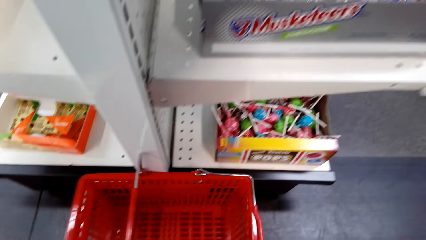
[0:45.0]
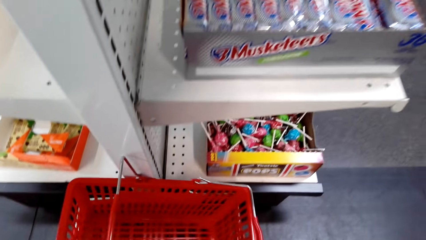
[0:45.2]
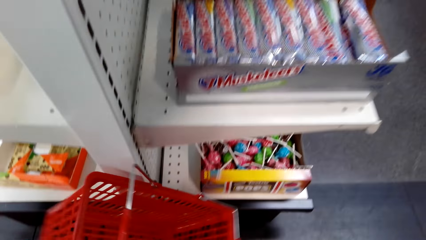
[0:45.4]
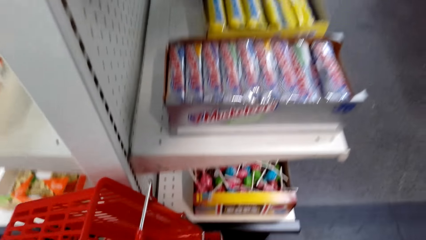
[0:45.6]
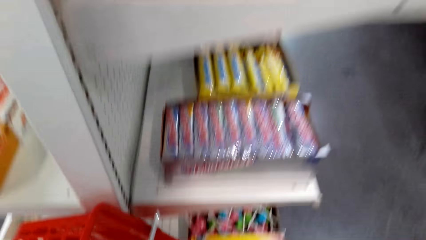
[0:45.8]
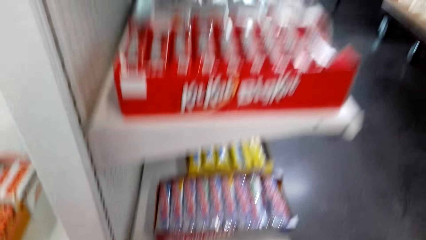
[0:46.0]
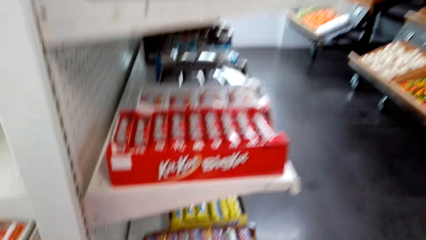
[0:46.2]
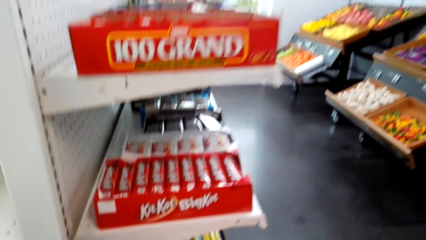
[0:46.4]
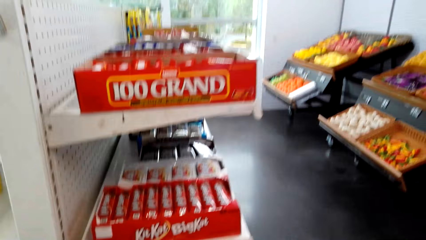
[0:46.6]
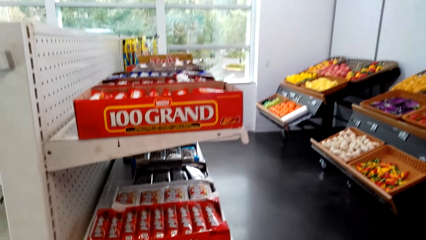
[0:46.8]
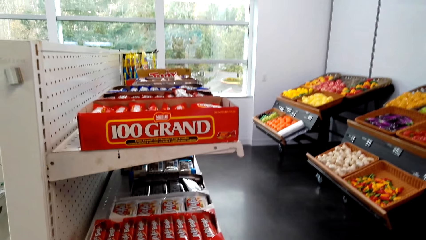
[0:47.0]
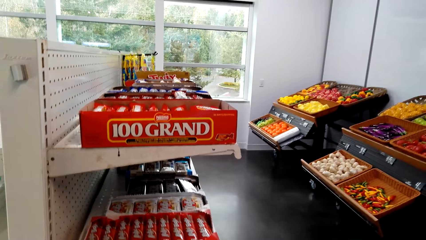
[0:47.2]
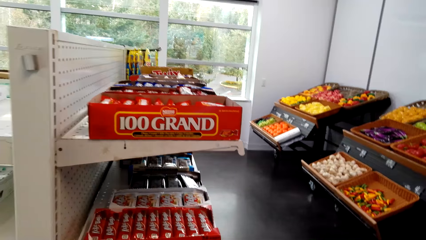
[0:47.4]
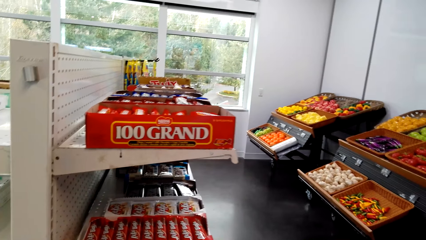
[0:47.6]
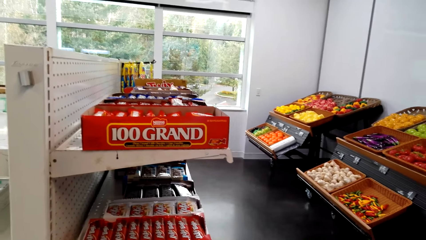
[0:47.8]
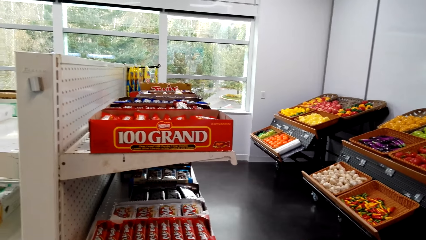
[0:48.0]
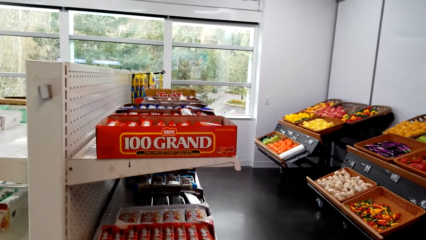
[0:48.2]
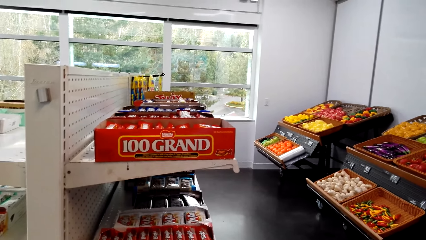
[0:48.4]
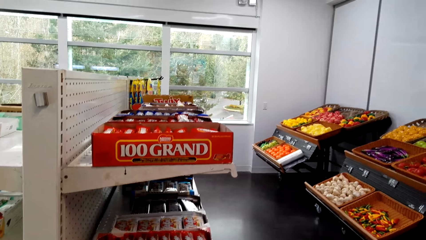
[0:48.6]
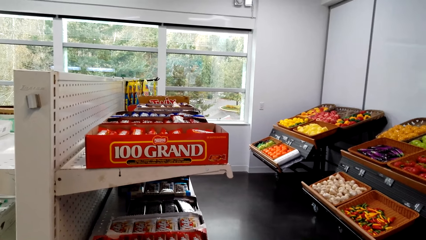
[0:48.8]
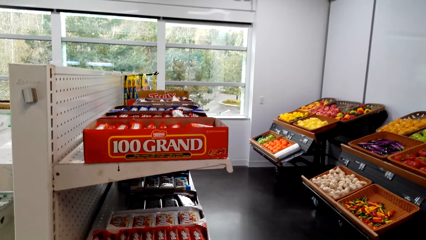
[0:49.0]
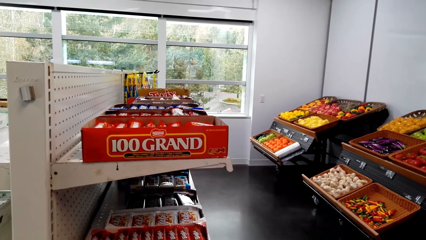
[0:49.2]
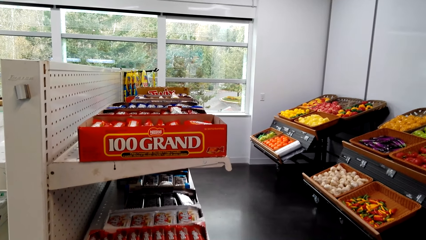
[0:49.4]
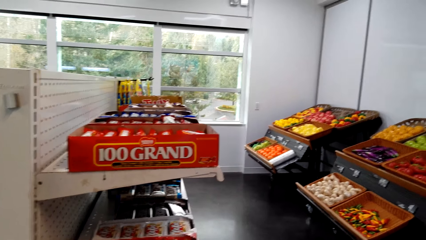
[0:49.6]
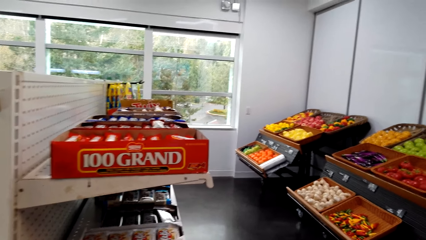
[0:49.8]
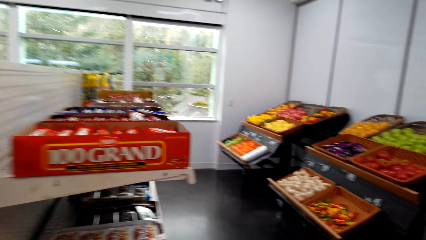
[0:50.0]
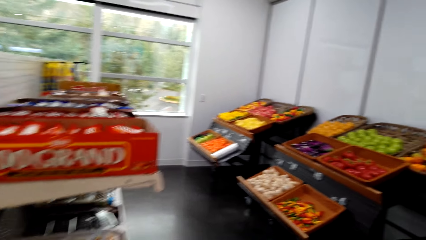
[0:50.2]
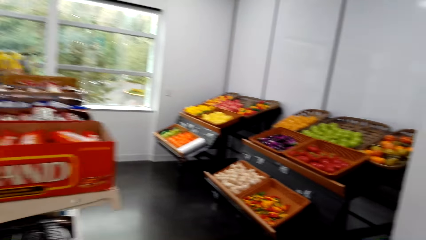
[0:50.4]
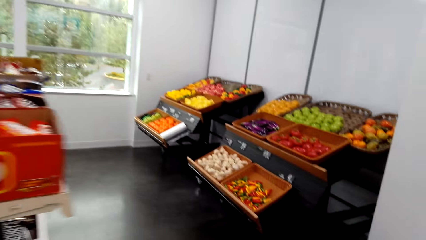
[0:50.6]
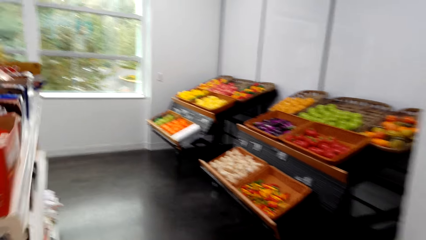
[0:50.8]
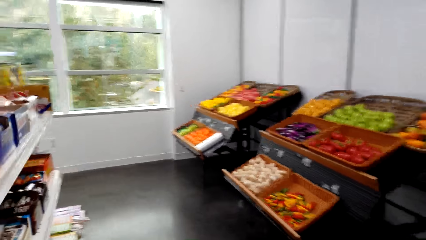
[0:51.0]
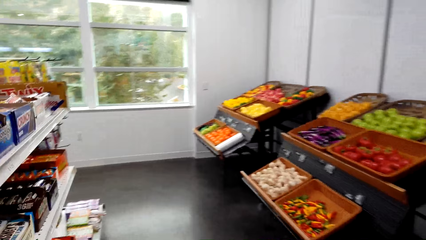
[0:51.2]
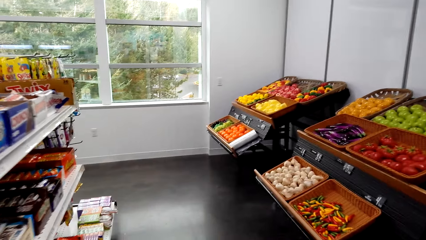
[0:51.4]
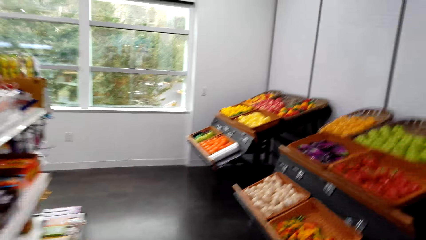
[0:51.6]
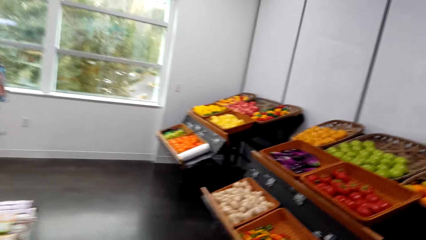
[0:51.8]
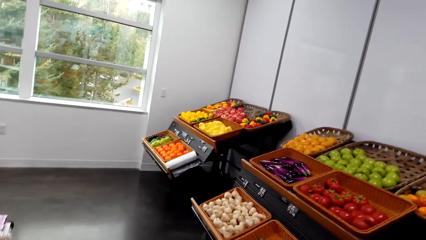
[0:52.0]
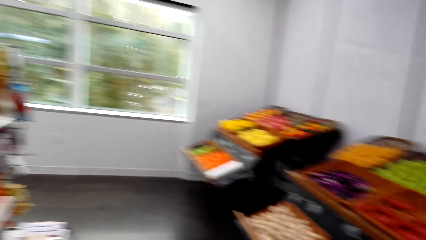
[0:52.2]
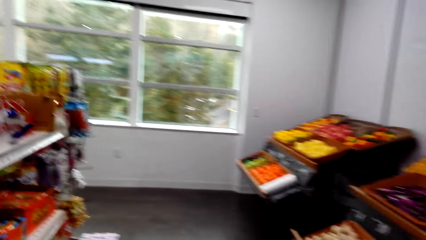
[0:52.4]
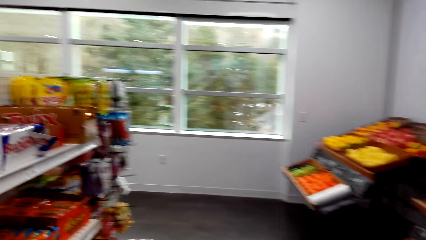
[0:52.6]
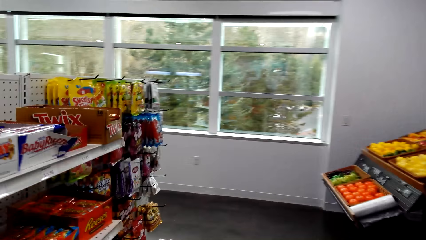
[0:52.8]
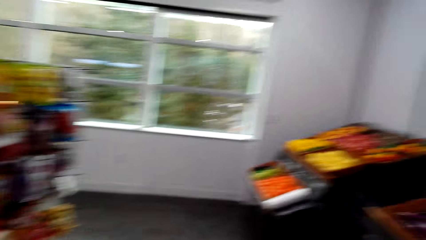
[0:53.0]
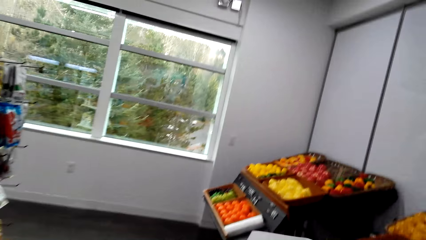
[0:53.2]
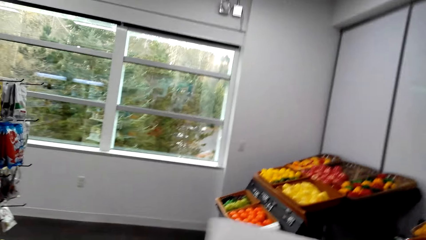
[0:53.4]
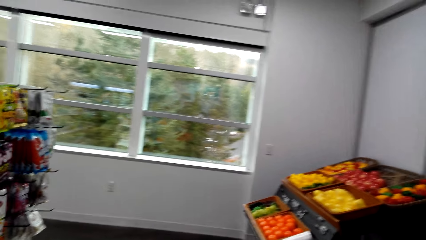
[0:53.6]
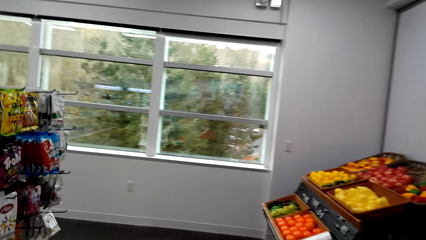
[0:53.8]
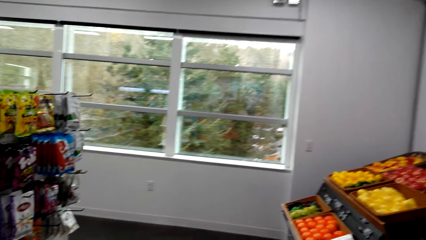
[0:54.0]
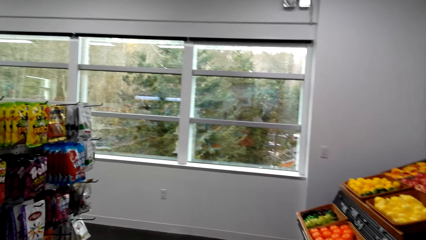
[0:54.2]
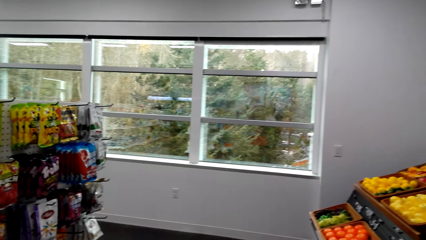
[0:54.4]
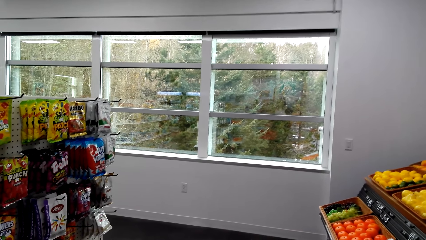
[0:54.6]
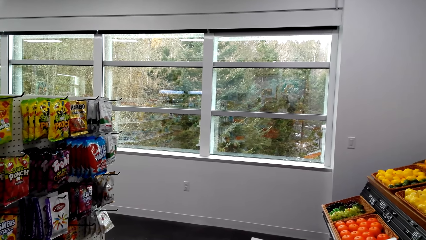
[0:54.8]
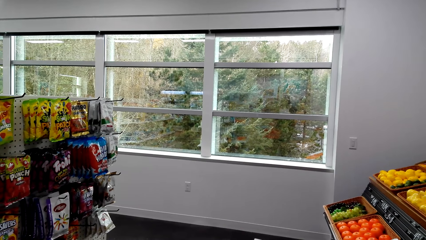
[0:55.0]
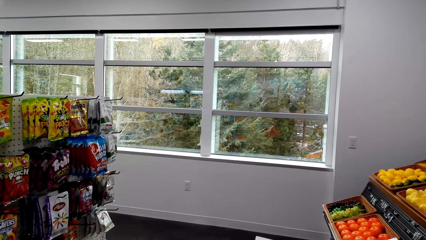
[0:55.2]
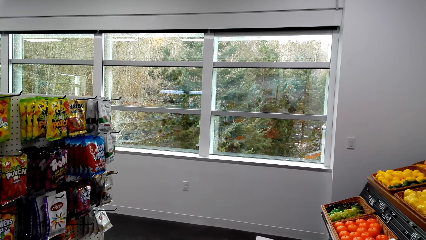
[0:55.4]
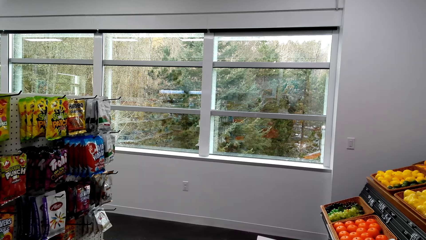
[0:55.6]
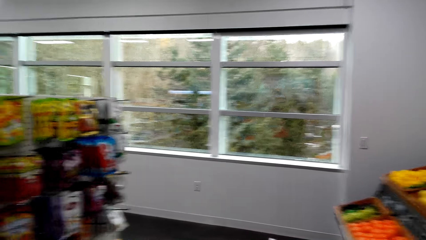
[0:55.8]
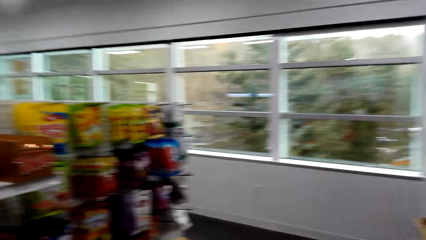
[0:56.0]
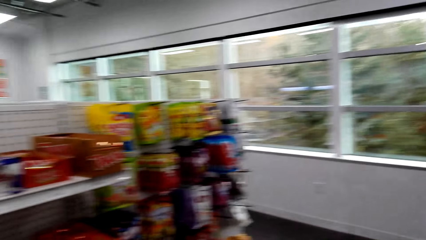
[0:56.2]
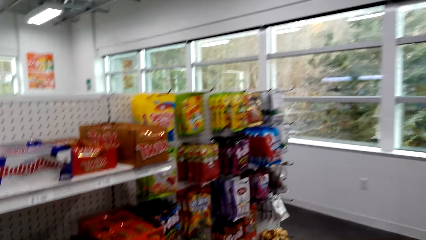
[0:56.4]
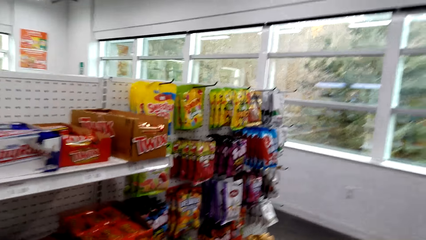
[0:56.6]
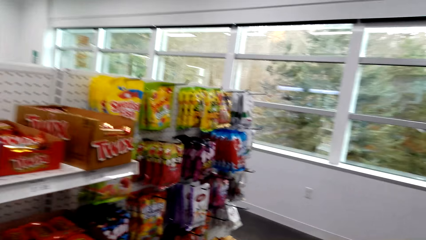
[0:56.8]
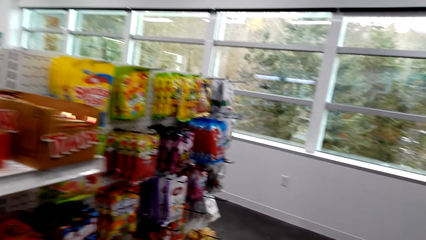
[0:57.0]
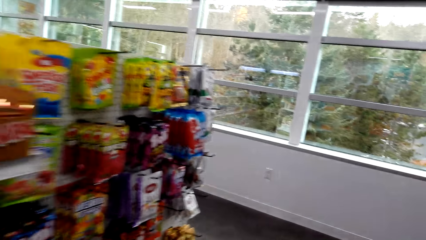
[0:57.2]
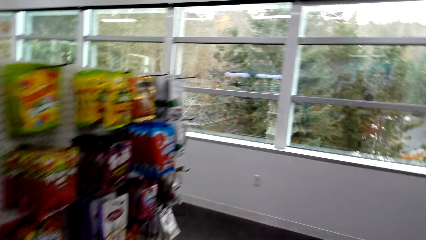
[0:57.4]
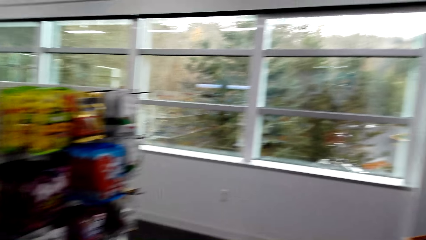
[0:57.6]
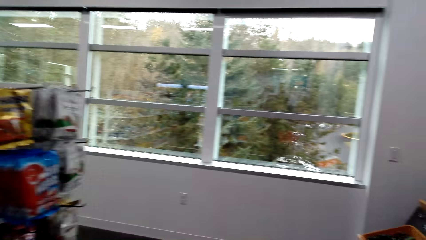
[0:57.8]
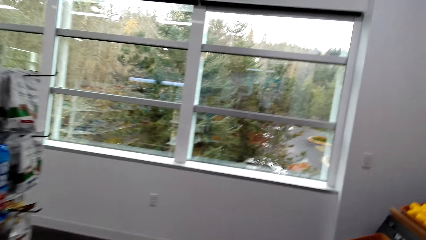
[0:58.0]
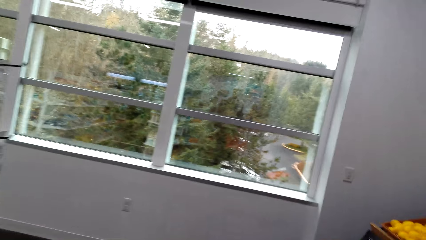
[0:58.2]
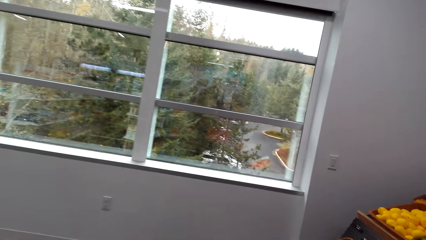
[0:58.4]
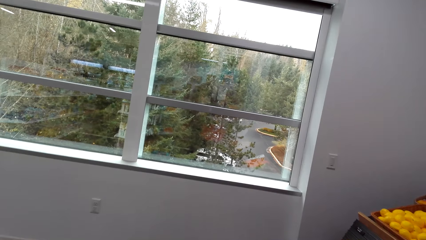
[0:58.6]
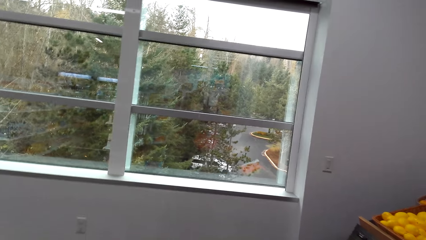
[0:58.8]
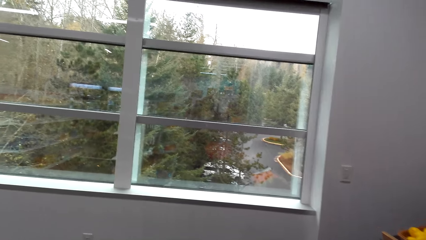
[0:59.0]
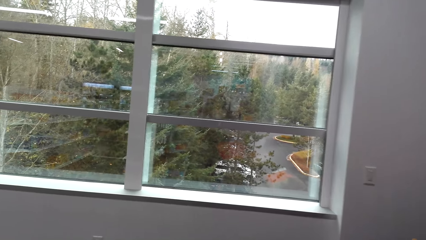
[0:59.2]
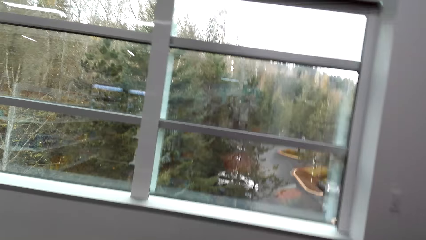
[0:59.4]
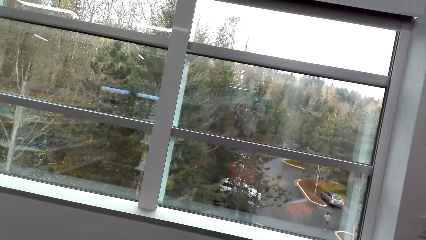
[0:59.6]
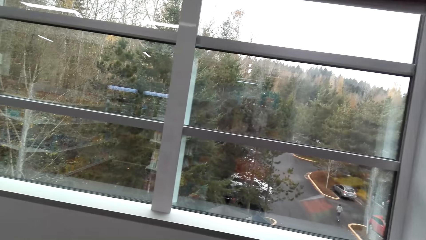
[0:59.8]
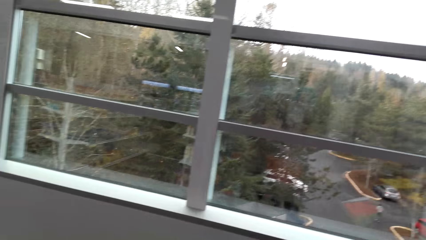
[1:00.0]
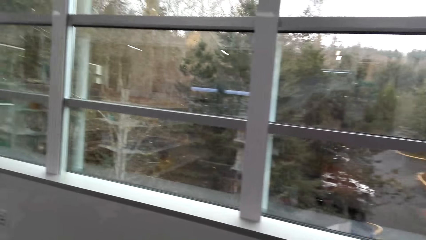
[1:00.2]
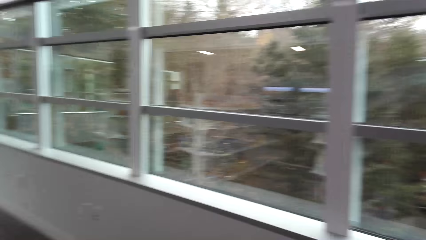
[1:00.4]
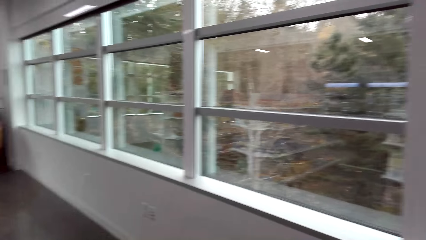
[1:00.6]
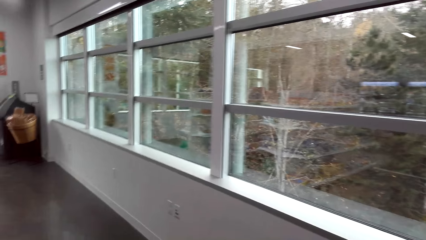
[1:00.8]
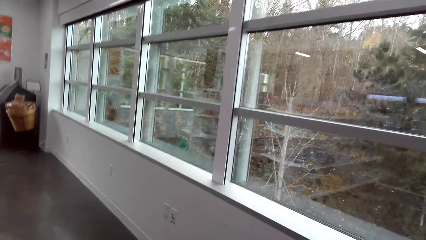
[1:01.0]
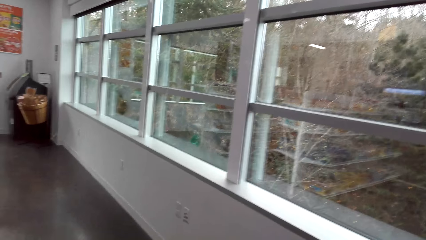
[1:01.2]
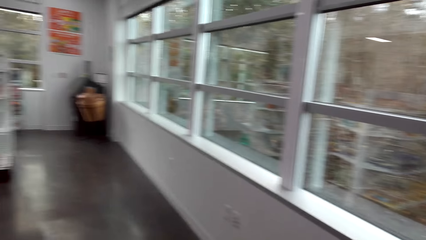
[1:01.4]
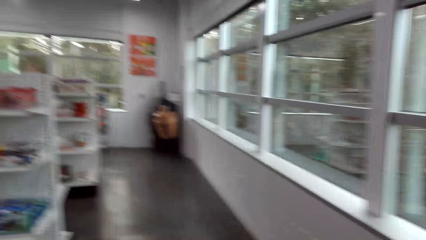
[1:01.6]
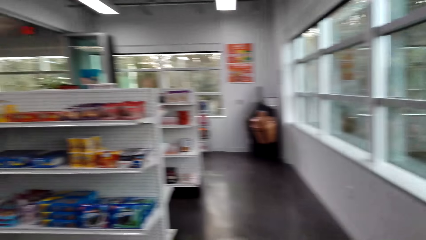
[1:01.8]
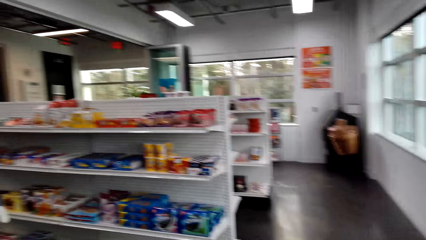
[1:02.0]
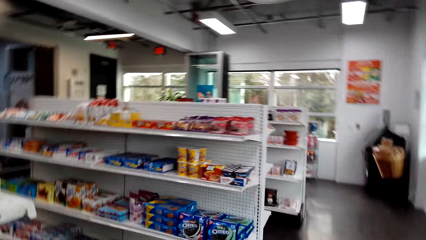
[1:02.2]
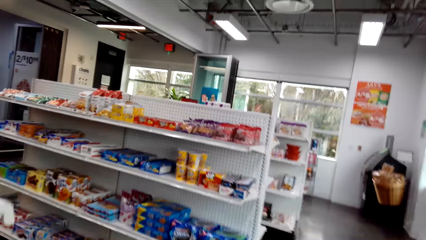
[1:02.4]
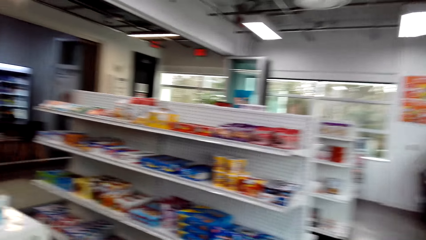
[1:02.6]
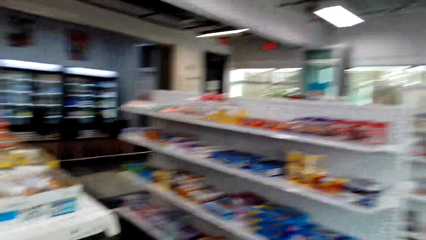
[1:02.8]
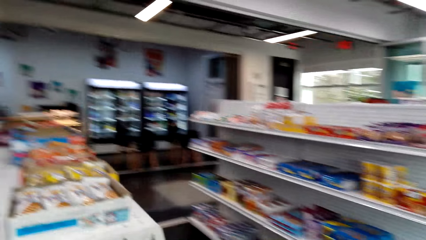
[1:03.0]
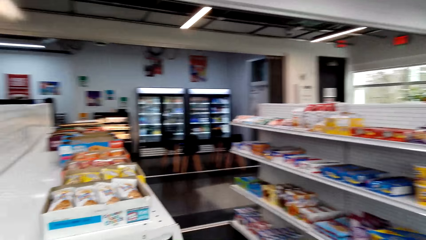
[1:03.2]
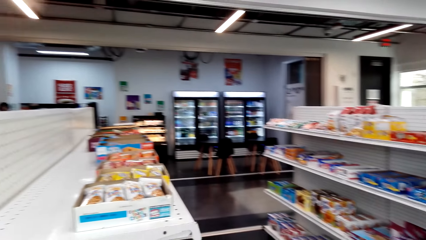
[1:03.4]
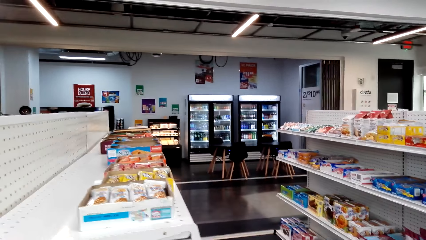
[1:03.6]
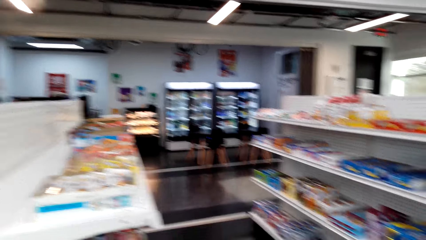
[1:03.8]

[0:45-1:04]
The camera wearer picks up a shopping basket. They walk towards the vegetables. They hold a paper. They look around. They move around. A person moves around the parking lot. The camera wearer turns left.
